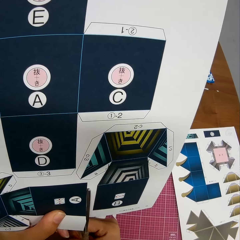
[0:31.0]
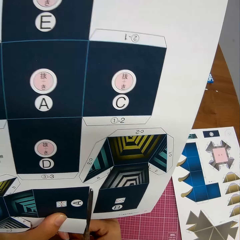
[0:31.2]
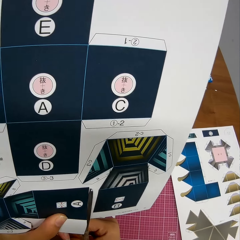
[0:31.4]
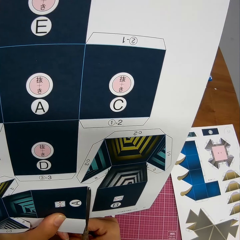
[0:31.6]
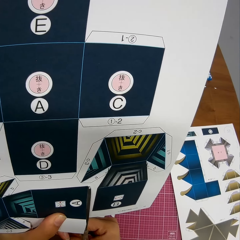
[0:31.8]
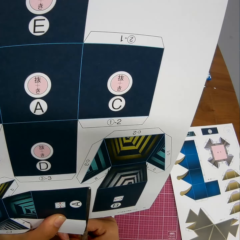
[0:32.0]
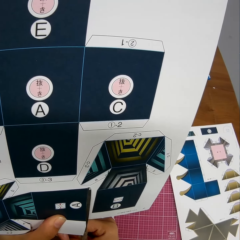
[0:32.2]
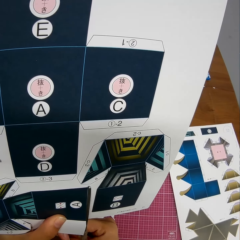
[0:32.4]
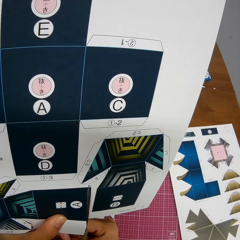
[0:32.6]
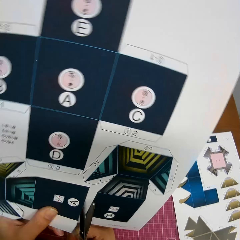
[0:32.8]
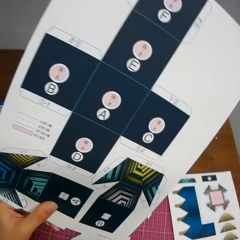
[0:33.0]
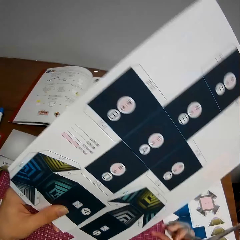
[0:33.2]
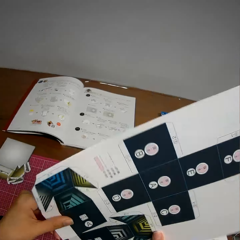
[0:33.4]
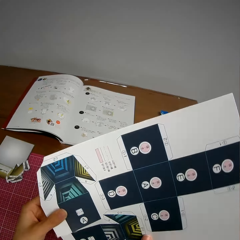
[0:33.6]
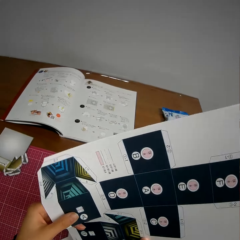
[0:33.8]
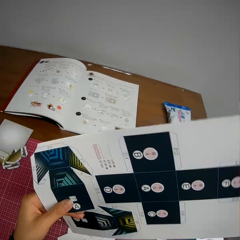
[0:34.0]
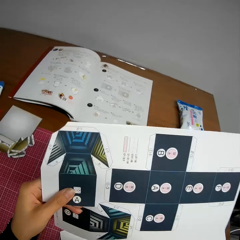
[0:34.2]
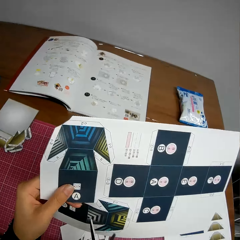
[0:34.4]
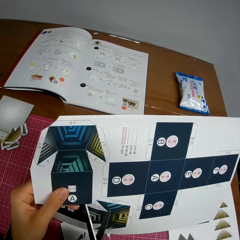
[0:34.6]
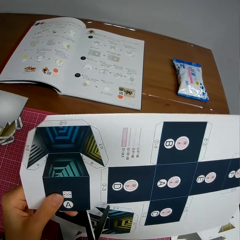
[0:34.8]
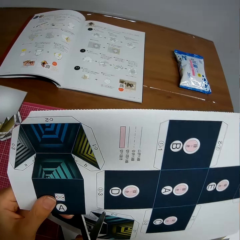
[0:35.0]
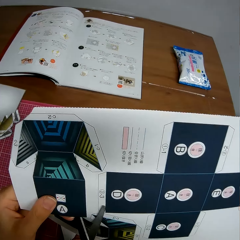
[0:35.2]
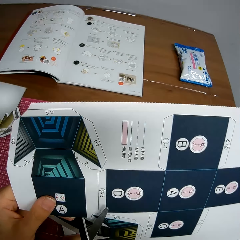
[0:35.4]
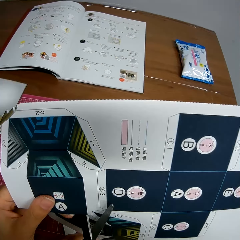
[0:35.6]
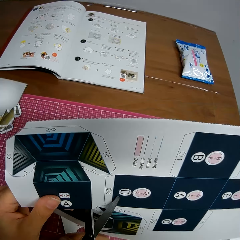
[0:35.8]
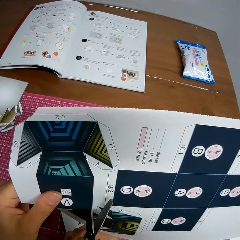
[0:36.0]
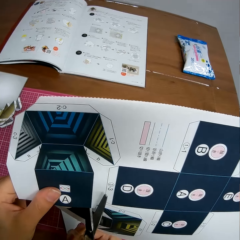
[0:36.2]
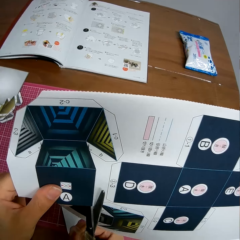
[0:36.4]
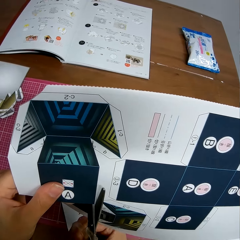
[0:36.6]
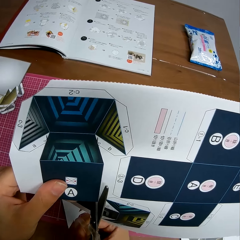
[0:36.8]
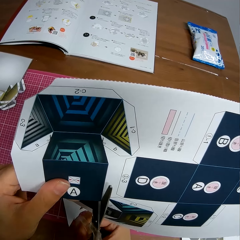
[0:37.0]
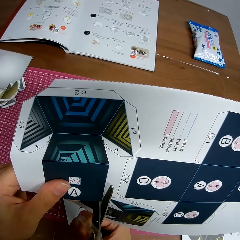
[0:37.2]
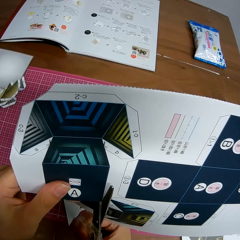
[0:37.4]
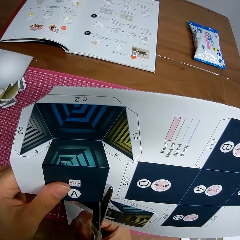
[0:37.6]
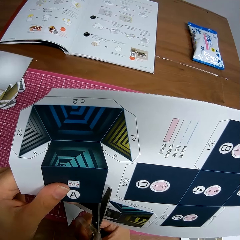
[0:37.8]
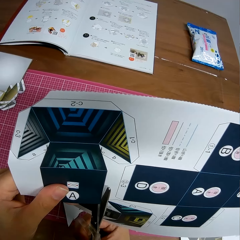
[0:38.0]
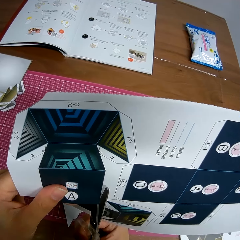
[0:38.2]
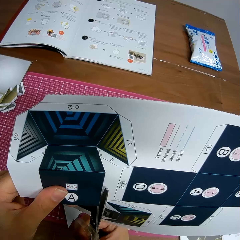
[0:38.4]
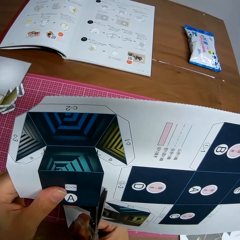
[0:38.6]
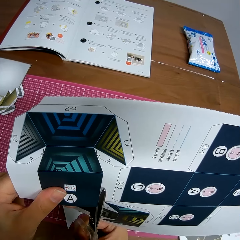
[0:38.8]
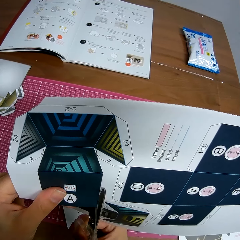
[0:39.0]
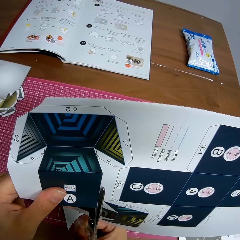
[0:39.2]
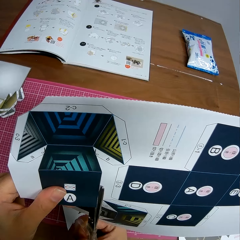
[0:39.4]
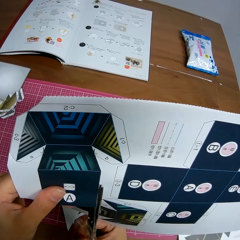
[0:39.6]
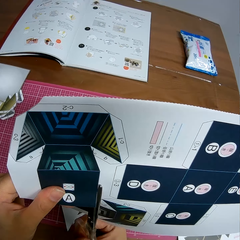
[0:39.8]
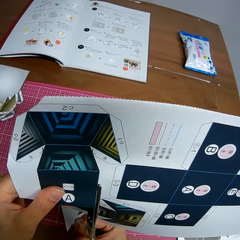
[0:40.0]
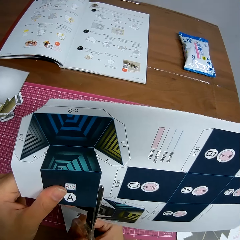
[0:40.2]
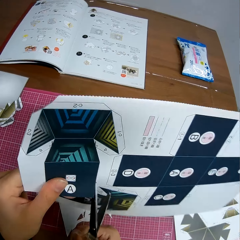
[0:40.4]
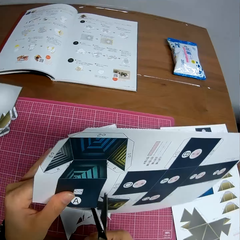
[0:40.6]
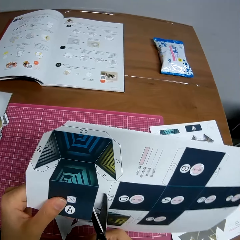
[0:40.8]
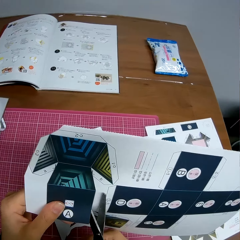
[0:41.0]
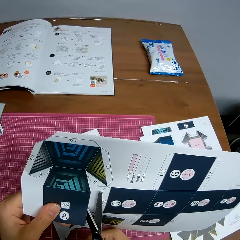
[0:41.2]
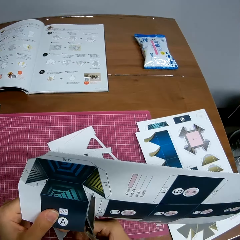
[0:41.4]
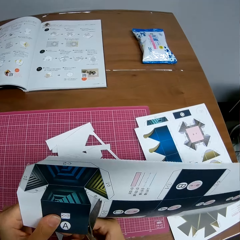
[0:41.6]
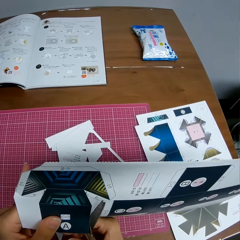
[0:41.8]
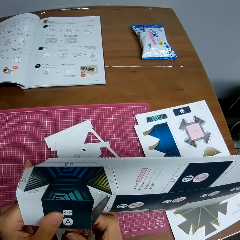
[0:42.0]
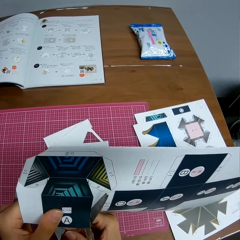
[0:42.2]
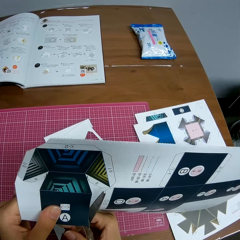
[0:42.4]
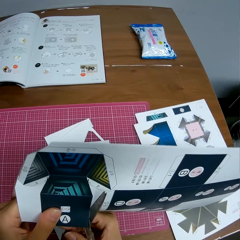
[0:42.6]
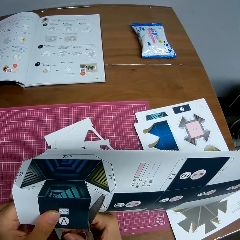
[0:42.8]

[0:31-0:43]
The camera wearer turns the paper. She adjusts the paper in her hand. She continues cutting the paper with the scissors.

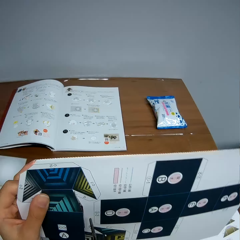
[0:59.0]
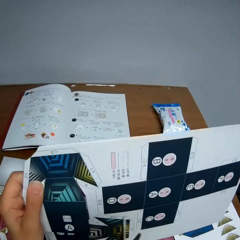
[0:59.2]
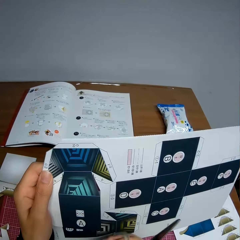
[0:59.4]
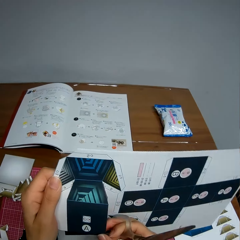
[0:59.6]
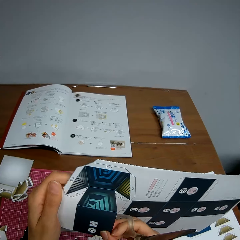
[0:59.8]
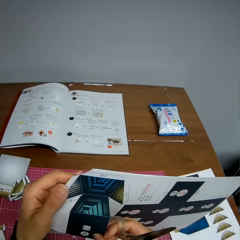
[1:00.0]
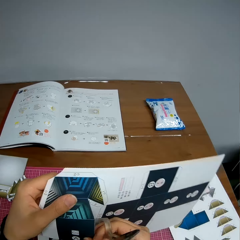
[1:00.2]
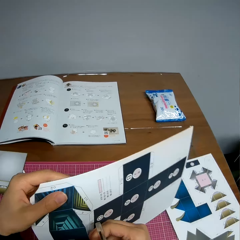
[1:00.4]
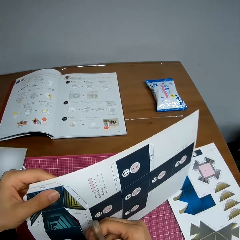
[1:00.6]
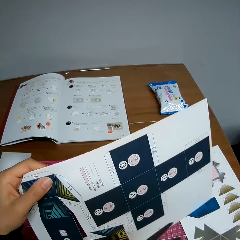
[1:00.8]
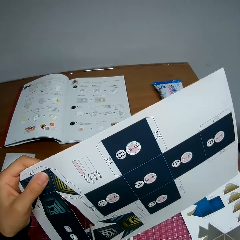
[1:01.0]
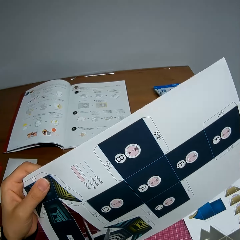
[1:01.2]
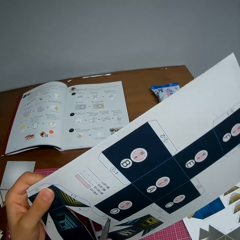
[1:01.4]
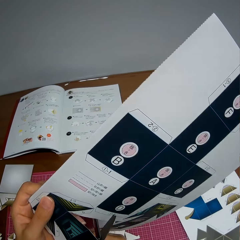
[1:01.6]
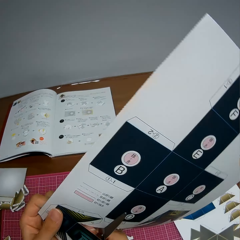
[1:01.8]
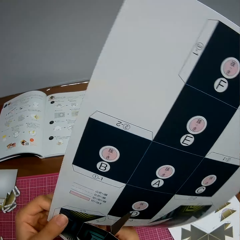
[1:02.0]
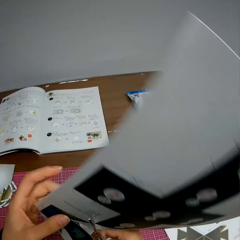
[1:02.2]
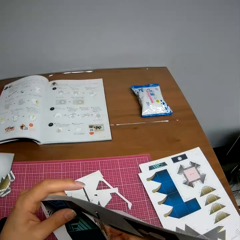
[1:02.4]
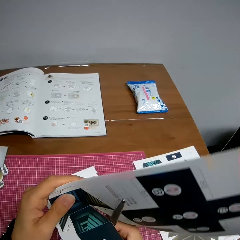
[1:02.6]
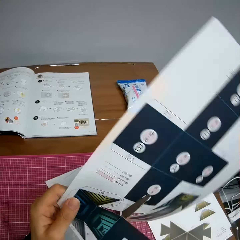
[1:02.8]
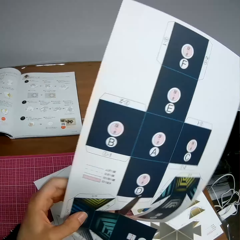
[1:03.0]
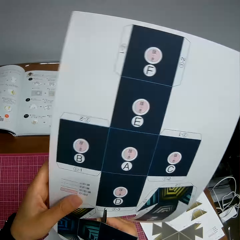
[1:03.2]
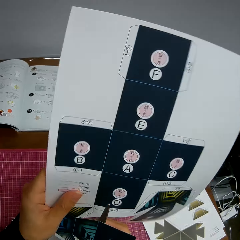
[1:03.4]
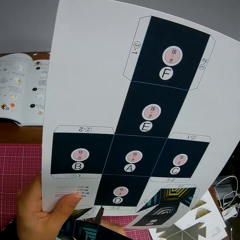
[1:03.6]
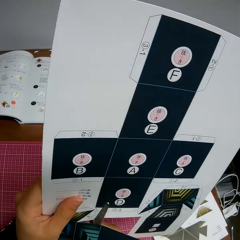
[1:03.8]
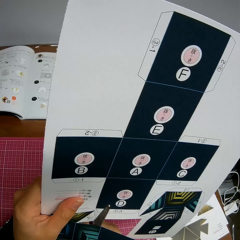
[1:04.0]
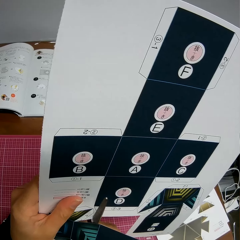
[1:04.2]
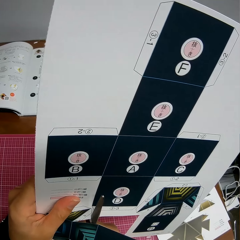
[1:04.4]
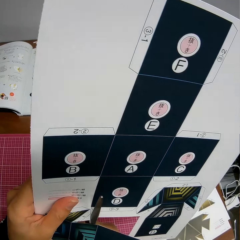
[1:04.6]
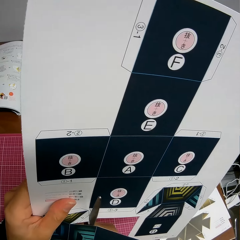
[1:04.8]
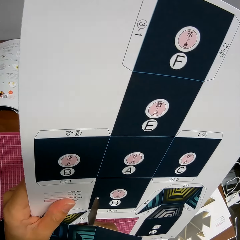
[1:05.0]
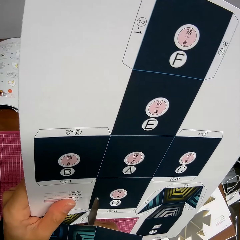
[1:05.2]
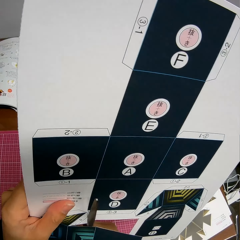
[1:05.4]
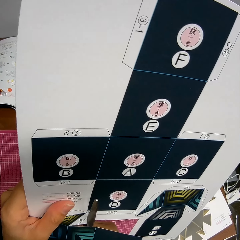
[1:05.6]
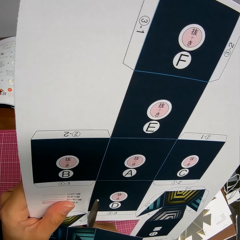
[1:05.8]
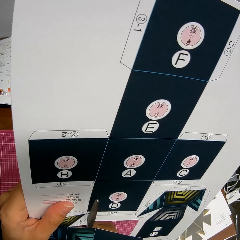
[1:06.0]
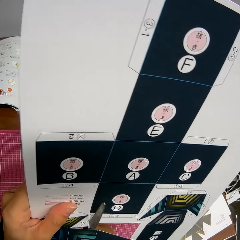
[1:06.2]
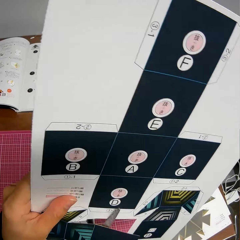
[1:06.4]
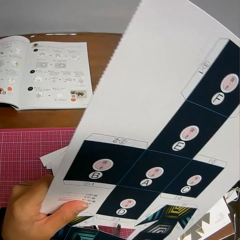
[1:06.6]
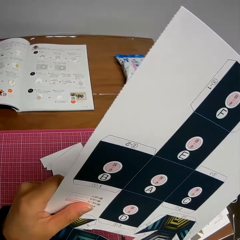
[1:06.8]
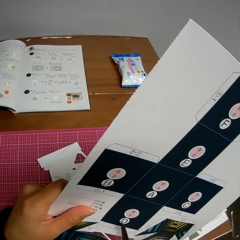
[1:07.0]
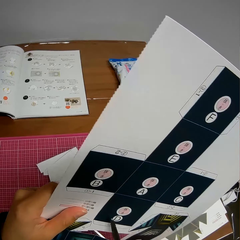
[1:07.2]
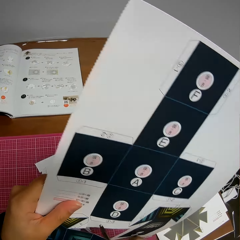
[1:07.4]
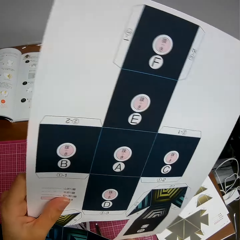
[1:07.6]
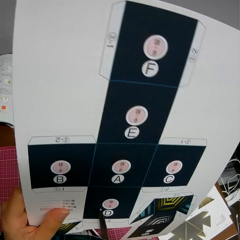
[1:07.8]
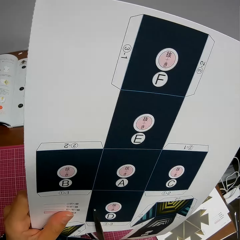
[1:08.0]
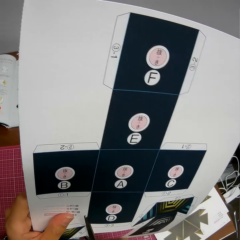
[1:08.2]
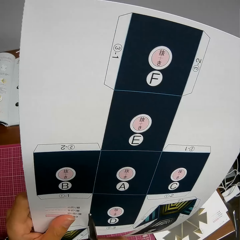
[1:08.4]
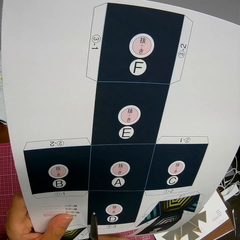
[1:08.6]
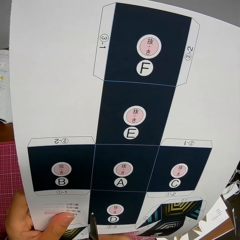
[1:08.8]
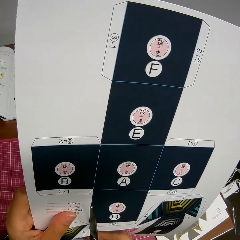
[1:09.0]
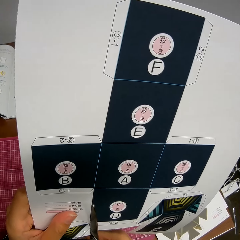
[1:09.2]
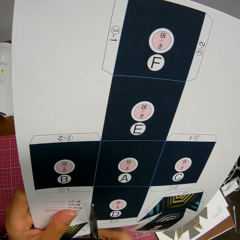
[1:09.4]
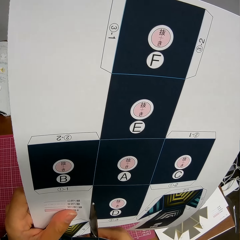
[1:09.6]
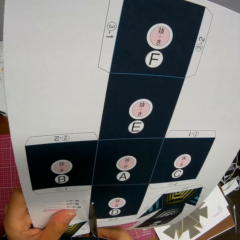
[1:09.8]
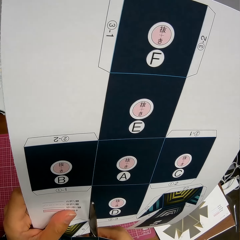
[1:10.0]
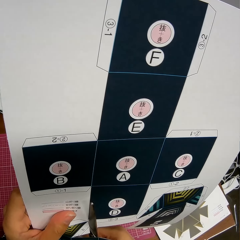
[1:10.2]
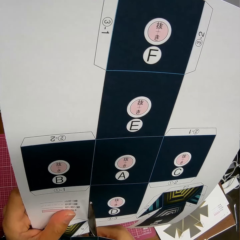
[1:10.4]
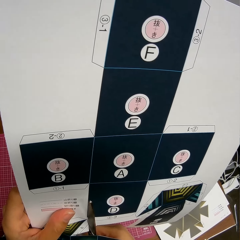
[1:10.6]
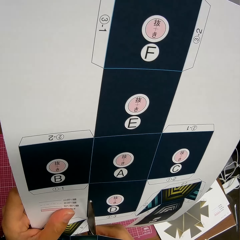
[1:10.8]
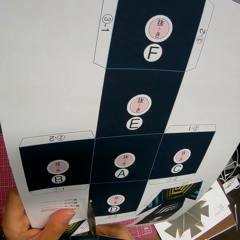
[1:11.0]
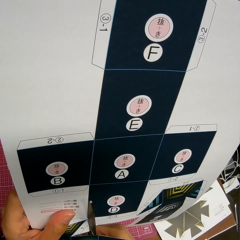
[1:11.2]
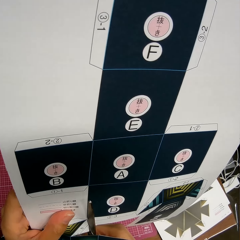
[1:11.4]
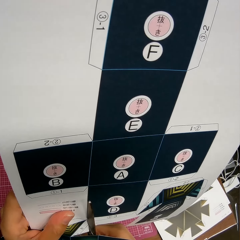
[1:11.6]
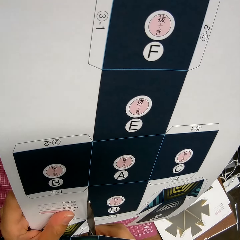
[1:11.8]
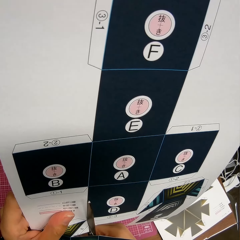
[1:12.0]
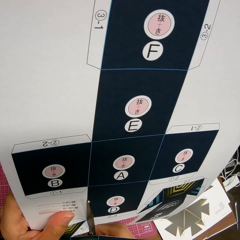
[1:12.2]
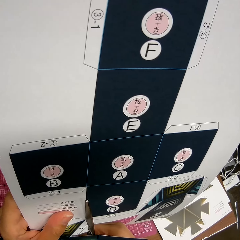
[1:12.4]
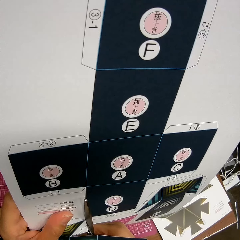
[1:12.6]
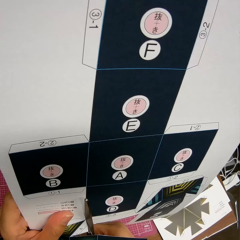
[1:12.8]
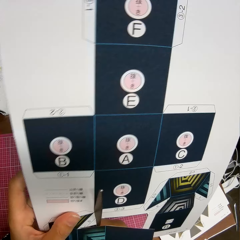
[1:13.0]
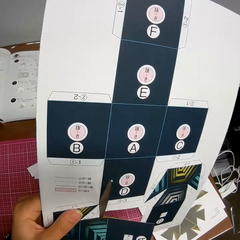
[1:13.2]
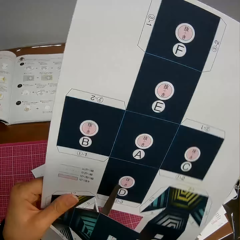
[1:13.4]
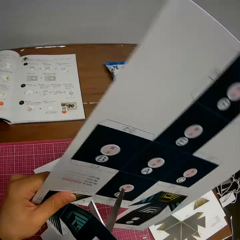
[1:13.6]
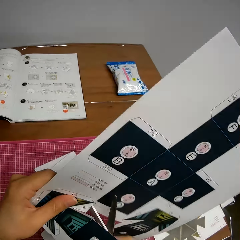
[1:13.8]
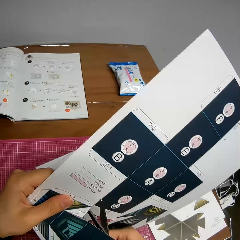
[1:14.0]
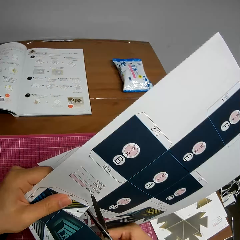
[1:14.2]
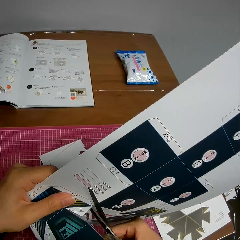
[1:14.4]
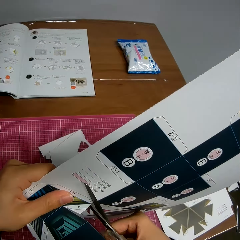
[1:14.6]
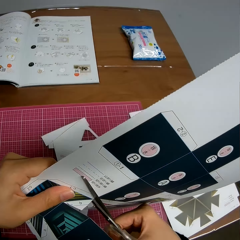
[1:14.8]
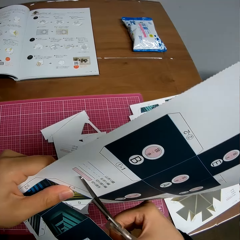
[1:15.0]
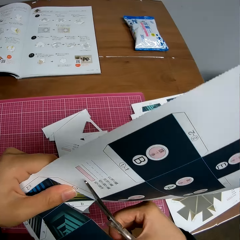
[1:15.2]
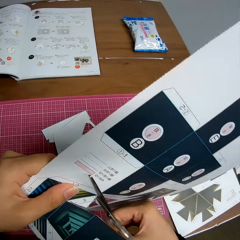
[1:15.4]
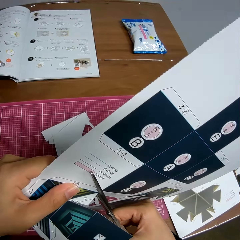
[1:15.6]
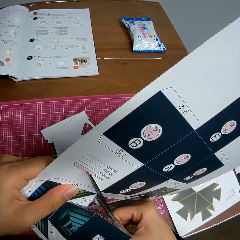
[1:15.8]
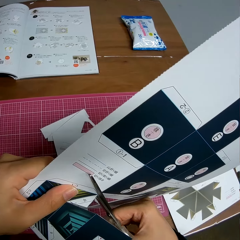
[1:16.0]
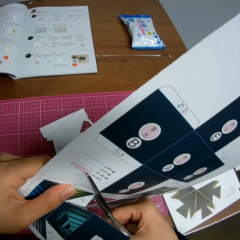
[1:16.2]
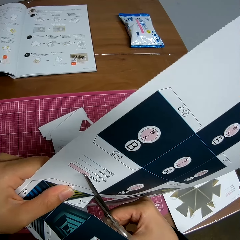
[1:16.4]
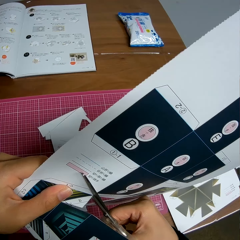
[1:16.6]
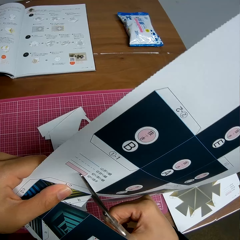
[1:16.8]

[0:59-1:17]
The camera wearer adjusts the paper in her hand. She turns the paper. She cuts the piece of paper with scissors. She turns the paper. She continues cutting the paper with the scissors. She adjusts the paper in her hand.
